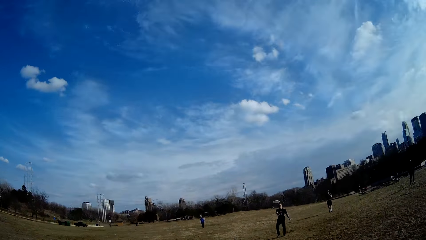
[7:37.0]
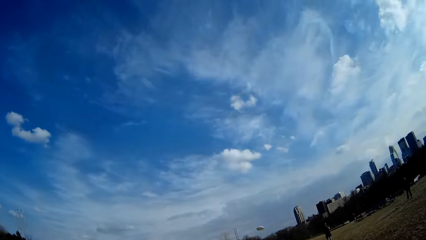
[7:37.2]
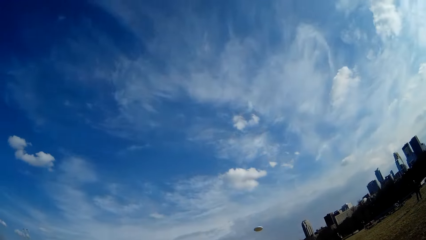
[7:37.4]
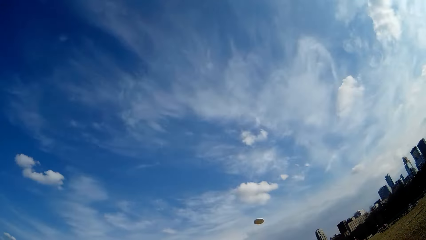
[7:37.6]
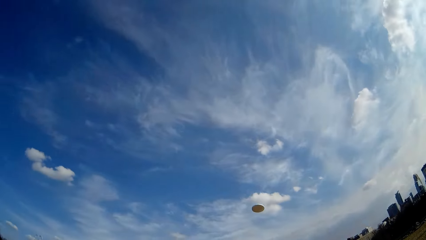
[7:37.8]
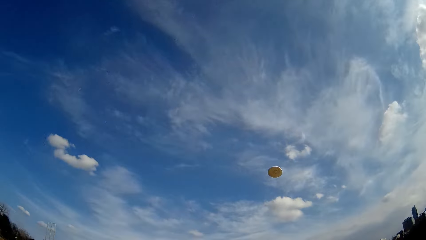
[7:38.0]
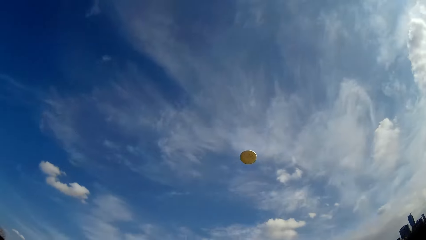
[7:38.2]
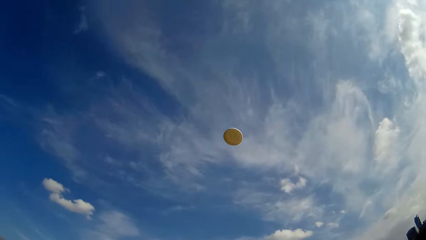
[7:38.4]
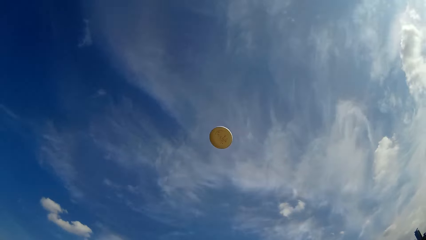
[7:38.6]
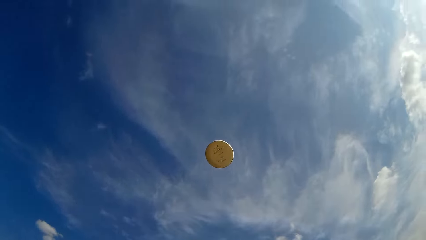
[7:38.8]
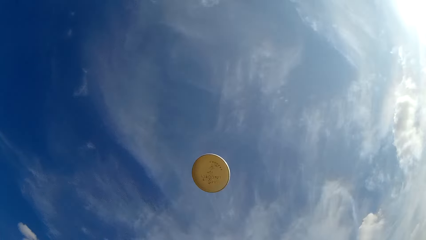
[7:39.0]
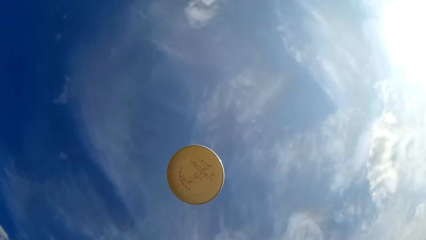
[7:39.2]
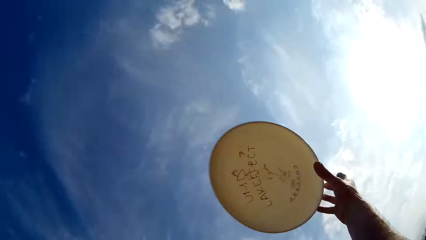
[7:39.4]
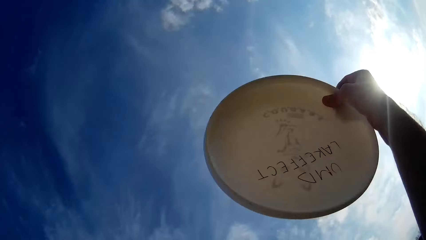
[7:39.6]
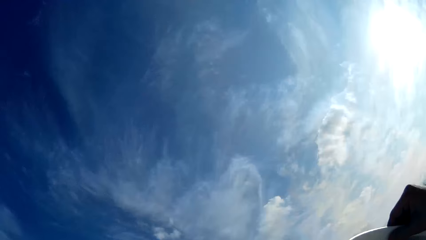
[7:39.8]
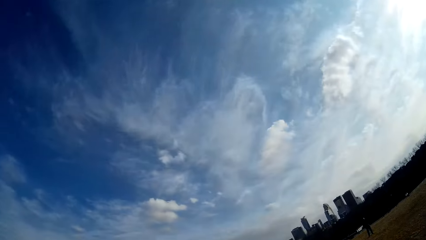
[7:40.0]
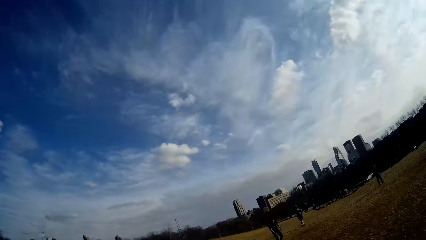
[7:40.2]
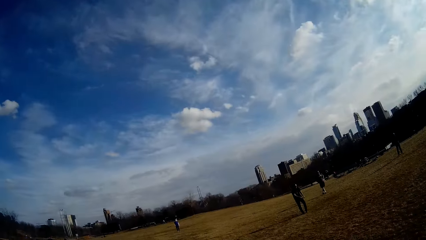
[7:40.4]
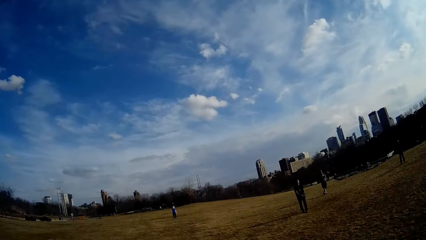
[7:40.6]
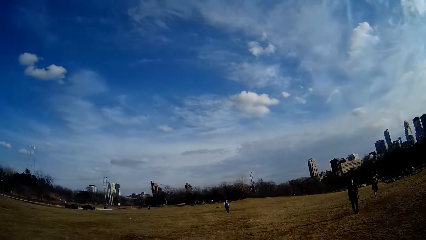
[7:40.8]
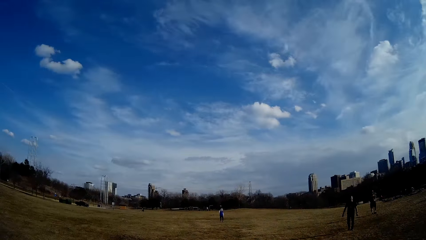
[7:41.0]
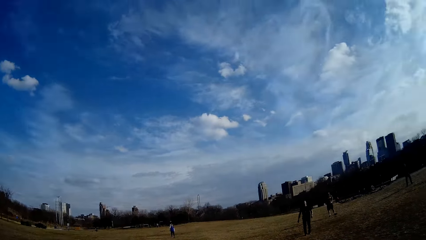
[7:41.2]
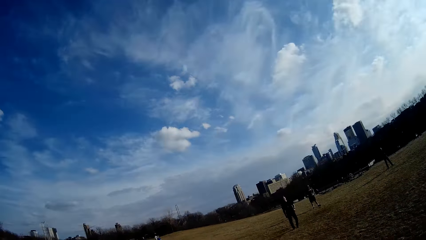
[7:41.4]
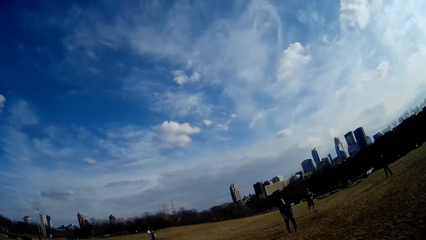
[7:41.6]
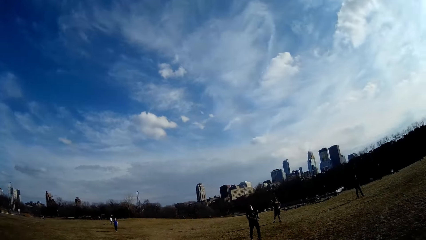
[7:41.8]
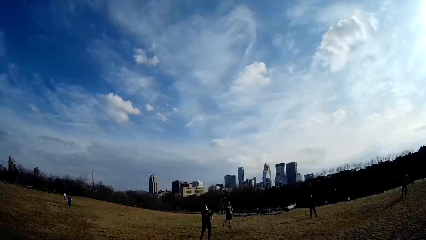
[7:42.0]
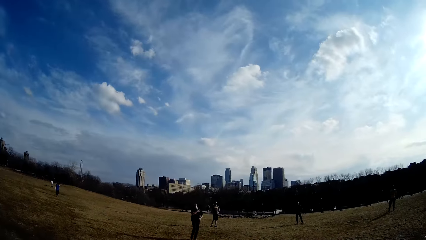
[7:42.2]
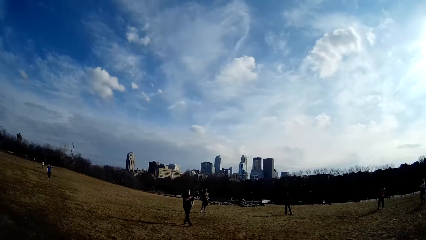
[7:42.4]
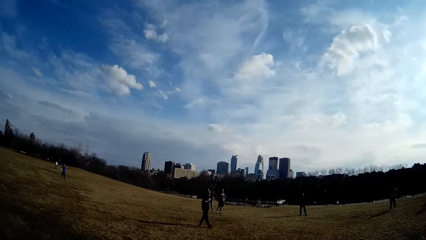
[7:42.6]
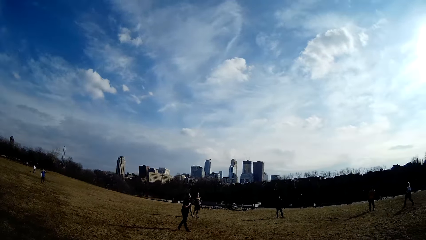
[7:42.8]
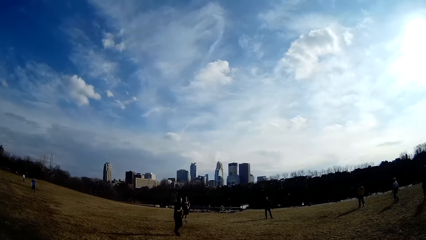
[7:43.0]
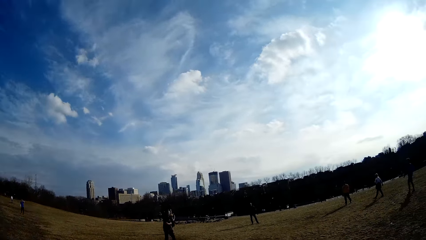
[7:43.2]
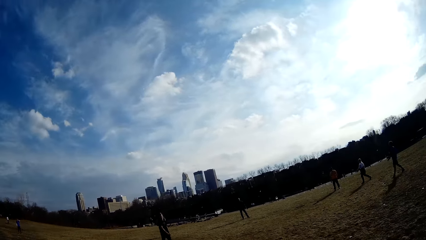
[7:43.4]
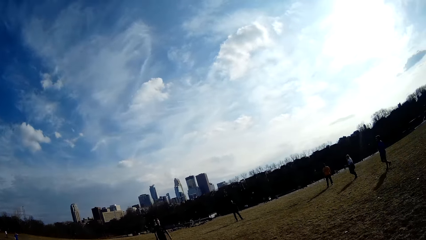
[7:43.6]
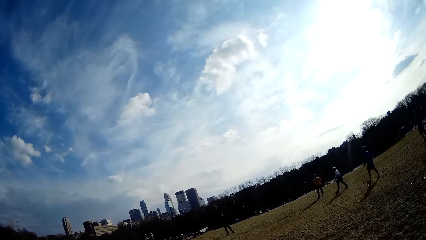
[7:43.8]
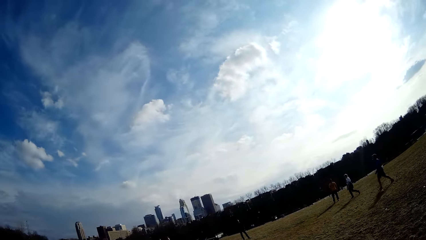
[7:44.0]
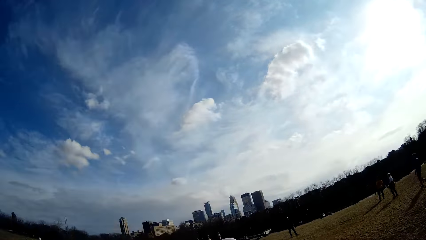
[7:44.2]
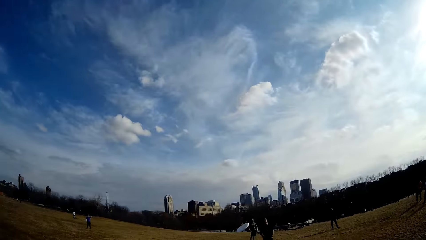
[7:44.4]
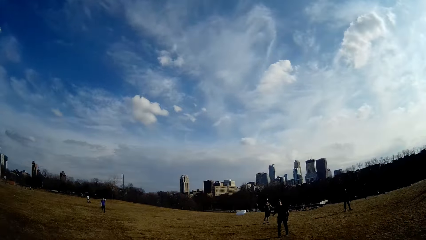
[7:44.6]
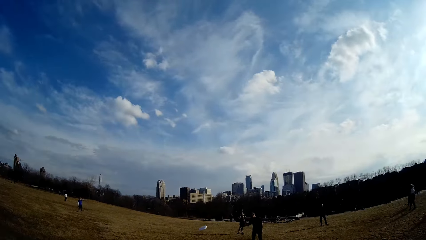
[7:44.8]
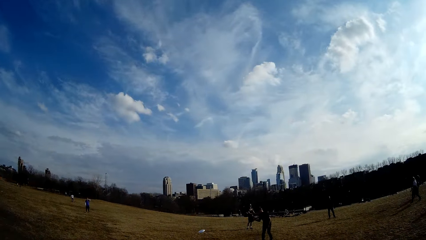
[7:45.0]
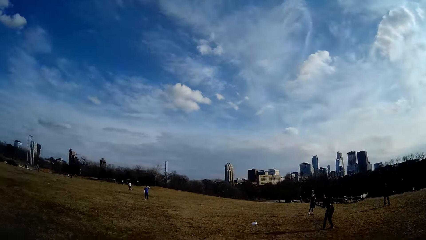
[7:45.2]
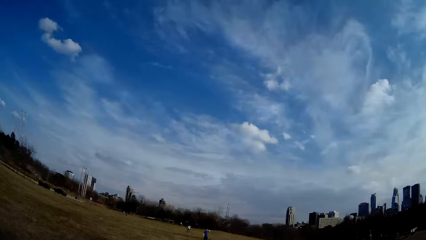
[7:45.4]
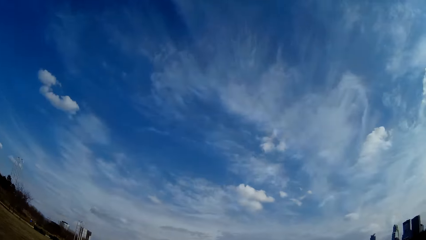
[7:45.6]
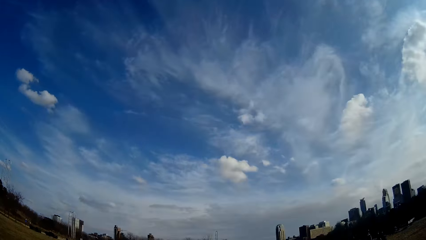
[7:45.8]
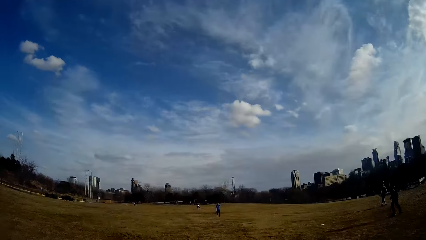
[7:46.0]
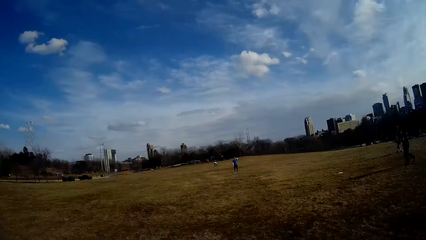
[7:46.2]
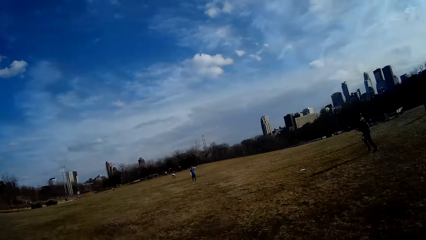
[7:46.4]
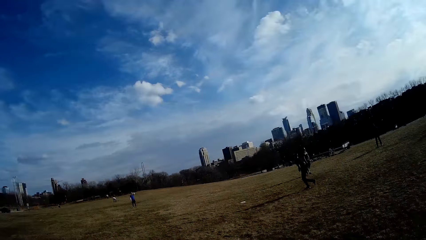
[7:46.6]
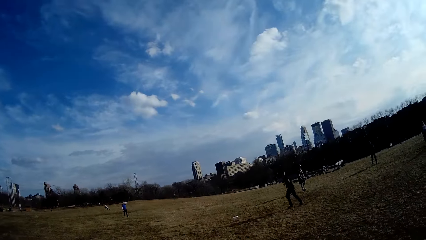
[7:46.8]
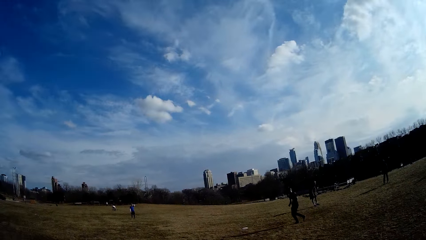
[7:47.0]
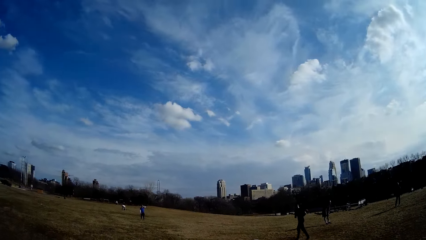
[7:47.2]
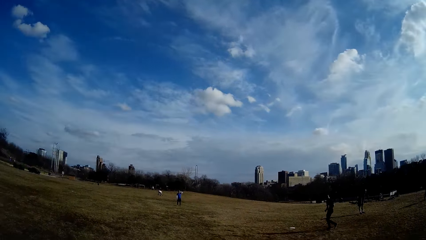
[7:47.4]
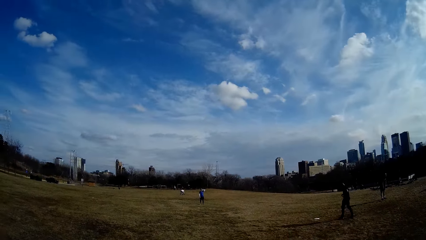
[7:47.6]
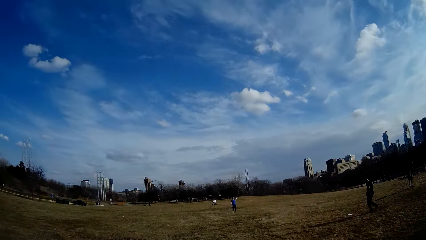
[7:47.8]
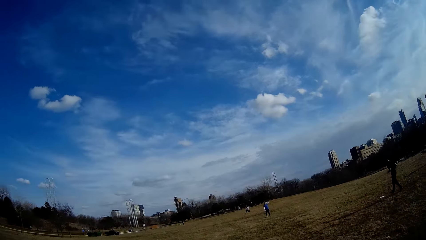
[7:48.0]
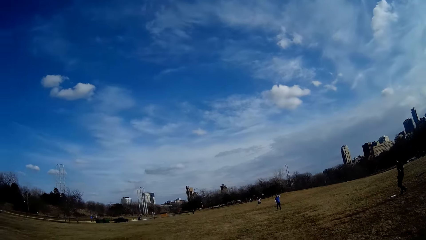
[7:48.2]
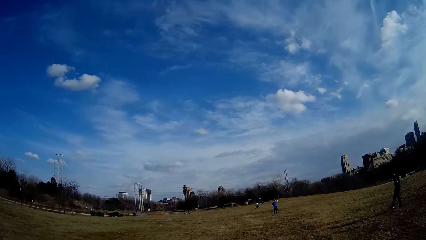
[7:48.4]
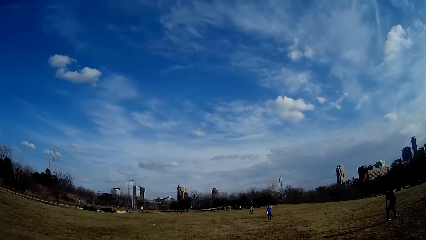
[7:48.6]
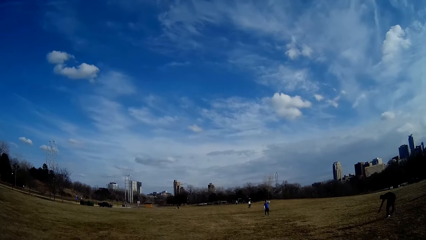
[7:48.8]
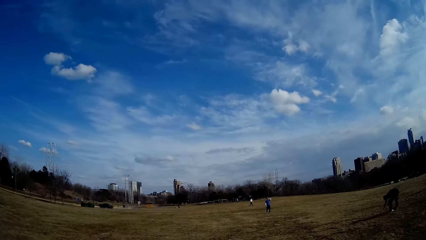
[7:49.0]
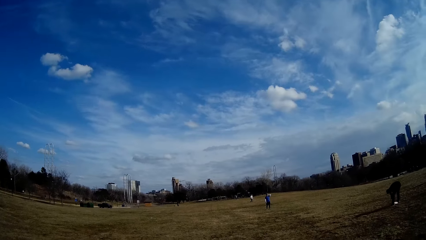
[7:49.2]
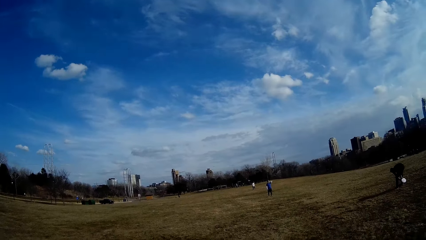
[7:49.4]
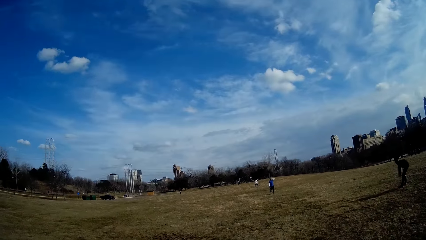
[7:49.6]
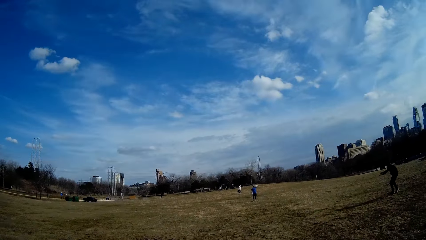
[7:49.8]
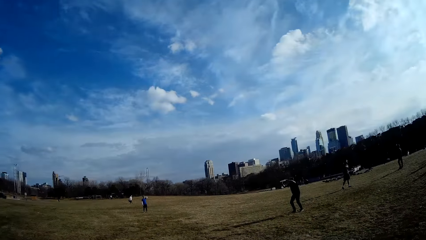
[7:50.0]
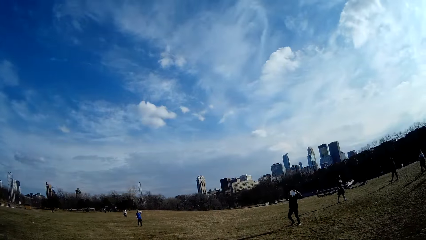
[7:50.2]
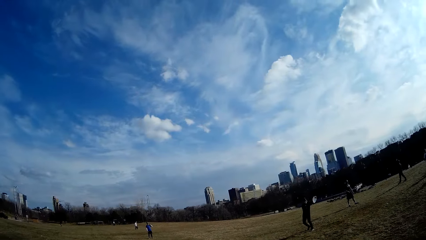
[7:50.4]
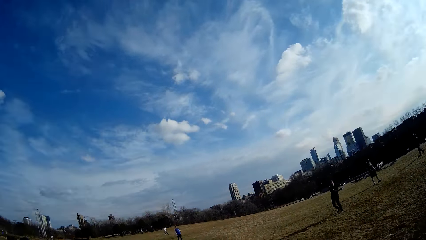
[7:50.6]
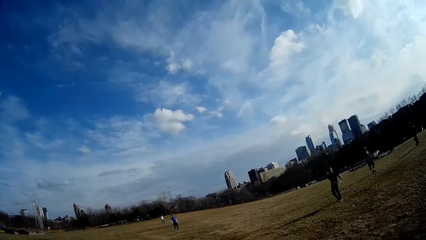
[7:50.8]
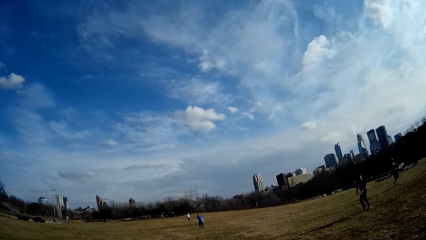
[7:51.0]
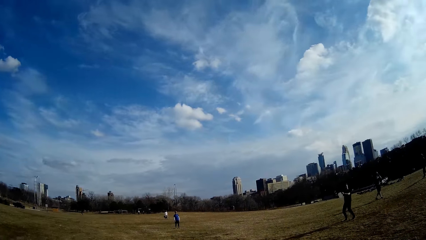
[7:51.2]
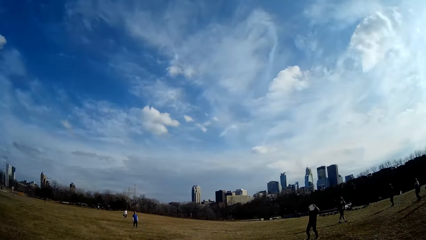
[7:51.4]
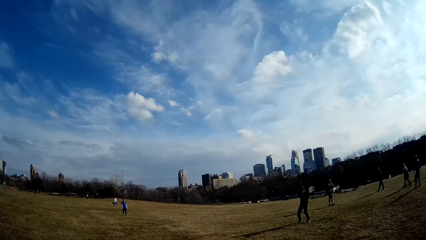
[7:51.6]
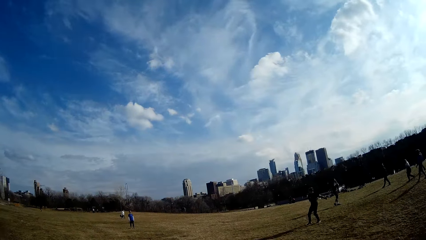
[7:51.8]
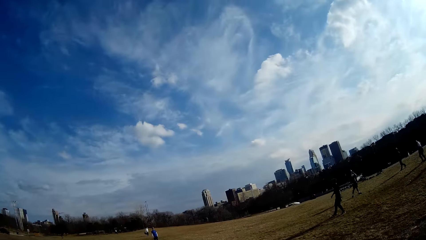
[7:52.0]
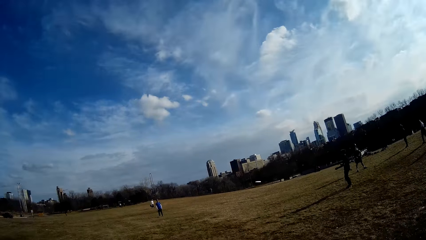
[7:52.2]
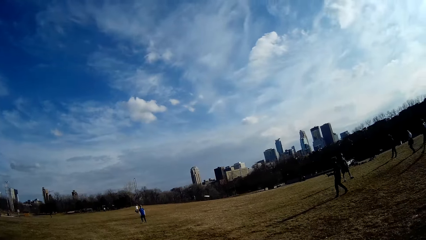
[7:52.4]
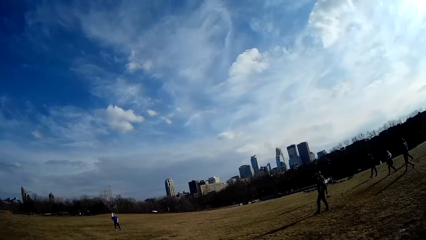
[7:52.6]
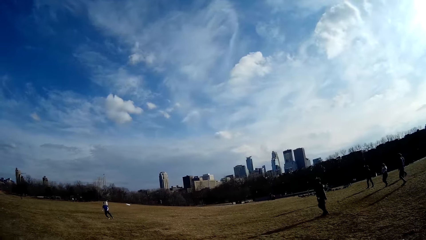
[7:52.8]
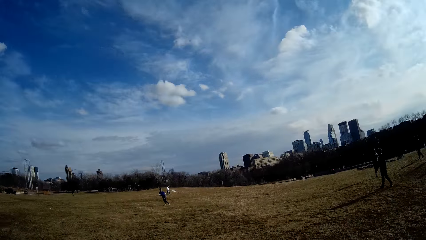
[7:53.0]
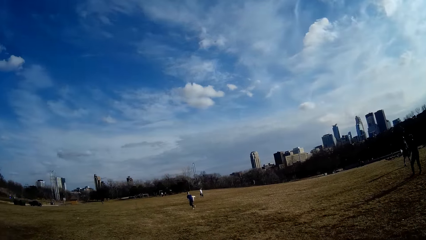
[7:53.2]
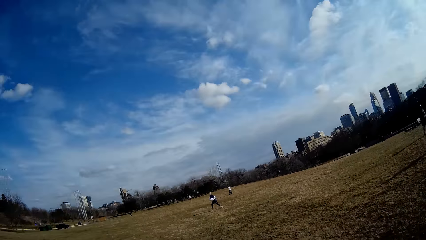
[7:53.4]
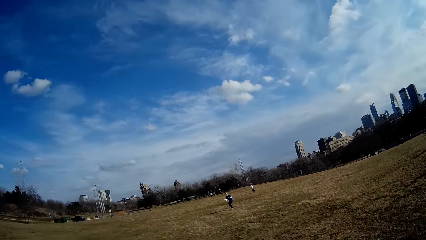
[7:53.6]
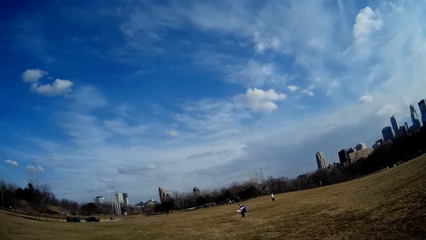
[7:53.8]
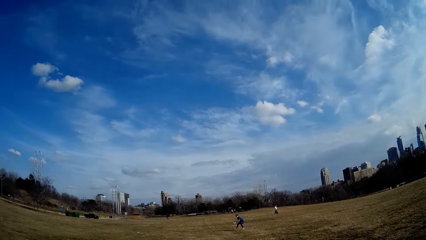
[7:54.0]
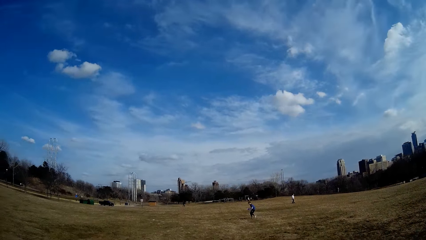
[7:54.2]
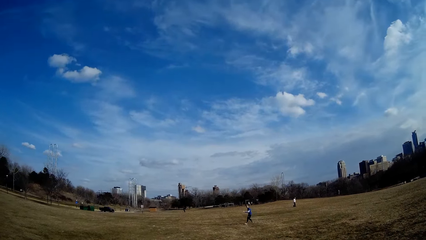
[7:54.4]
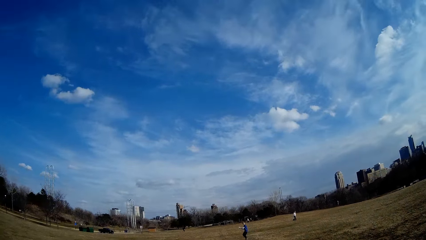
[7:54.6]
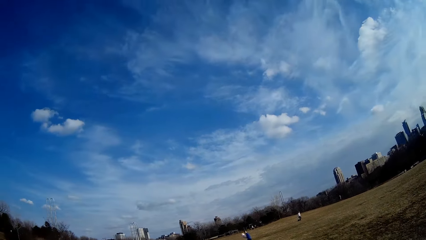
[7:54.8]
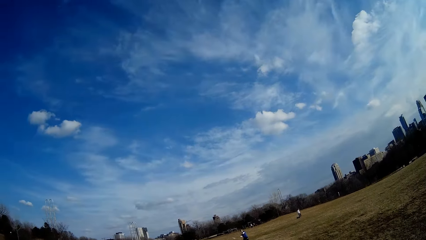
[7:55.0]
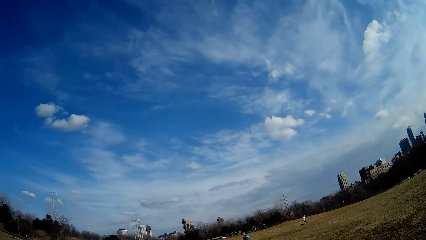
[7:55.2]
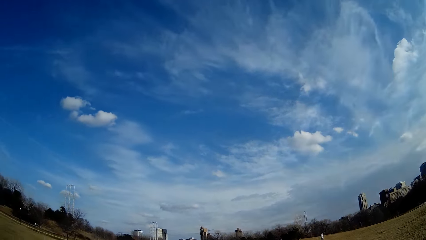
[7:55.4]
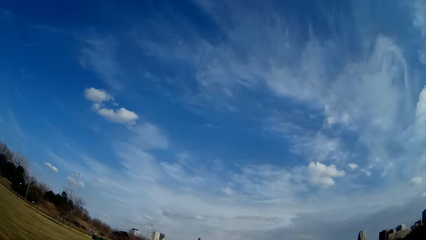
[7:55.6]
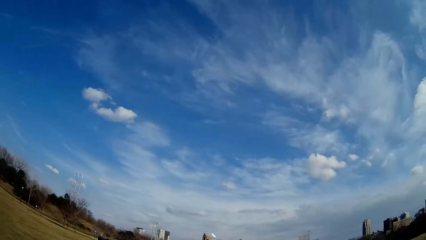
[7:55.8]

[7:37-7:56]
A man throws the flying disc. The camera wearer catches the flying disc. The man picks up the flying disc from the ground with his hand and throws the flying disc. Another man catches the flying disc with both hands.
